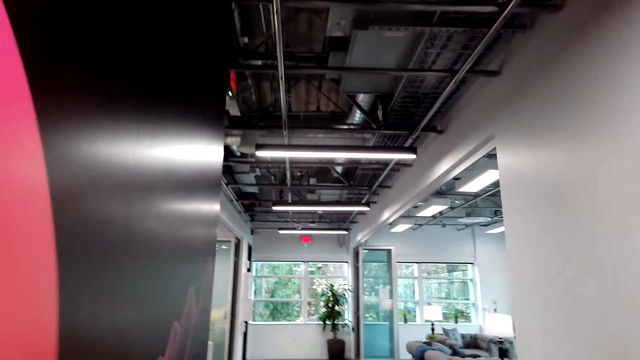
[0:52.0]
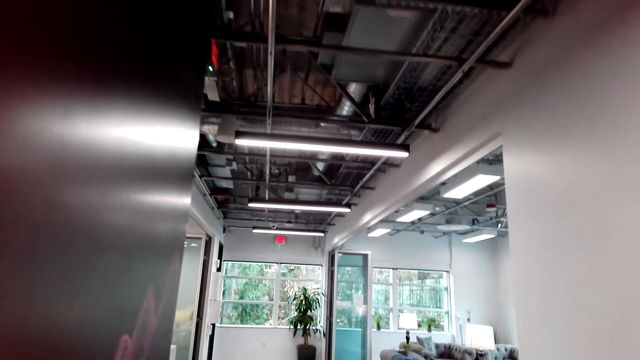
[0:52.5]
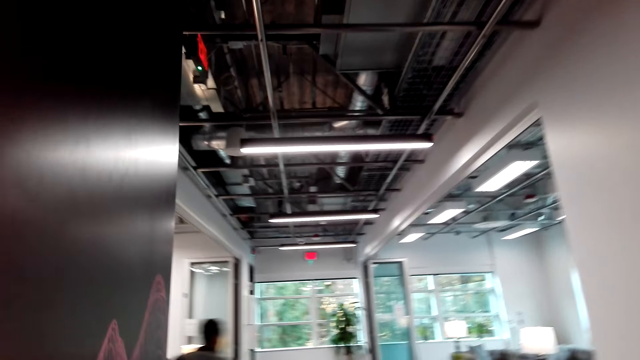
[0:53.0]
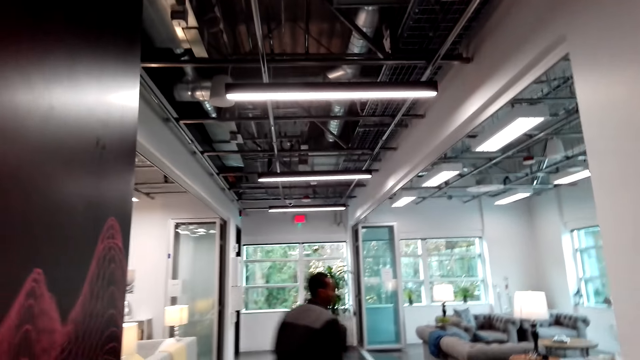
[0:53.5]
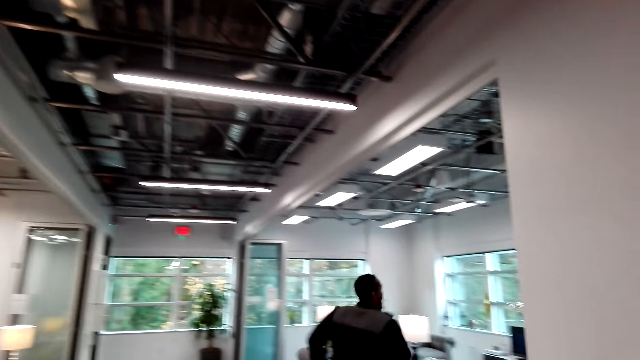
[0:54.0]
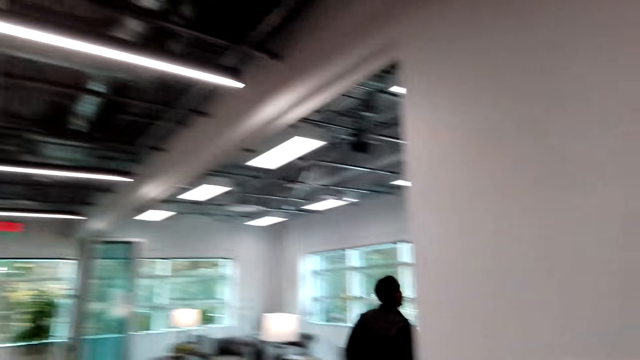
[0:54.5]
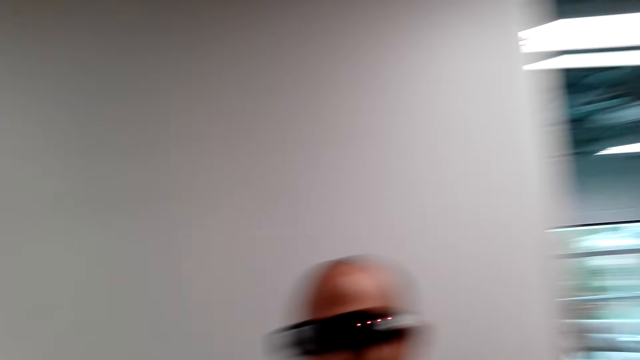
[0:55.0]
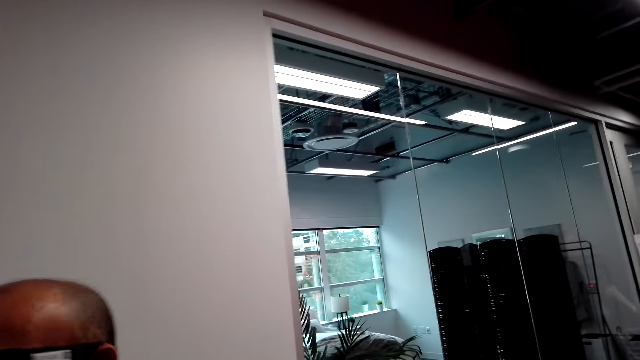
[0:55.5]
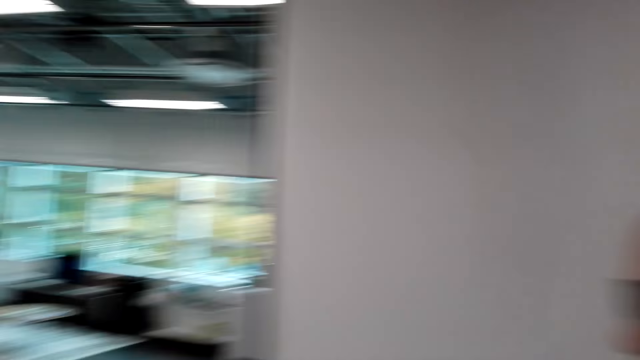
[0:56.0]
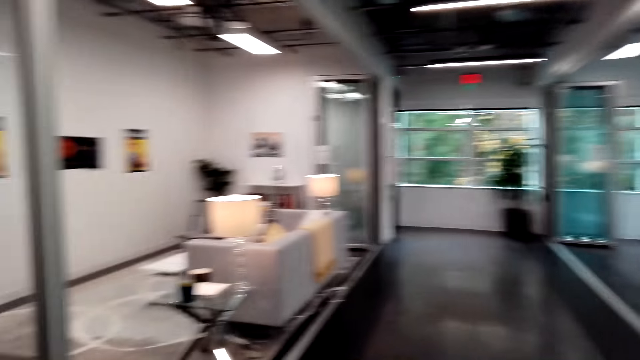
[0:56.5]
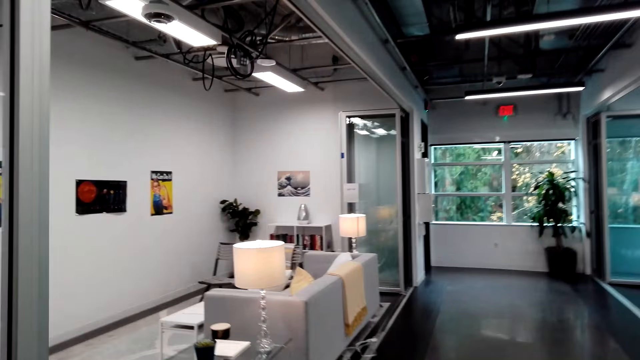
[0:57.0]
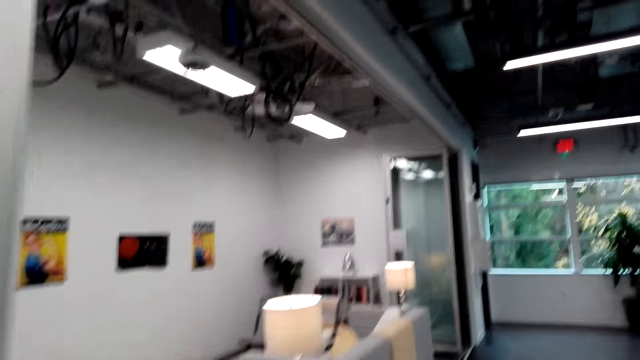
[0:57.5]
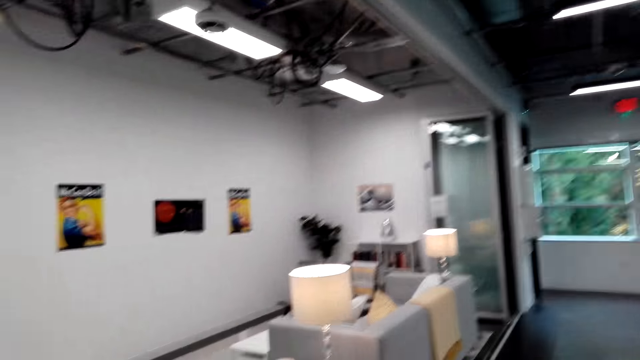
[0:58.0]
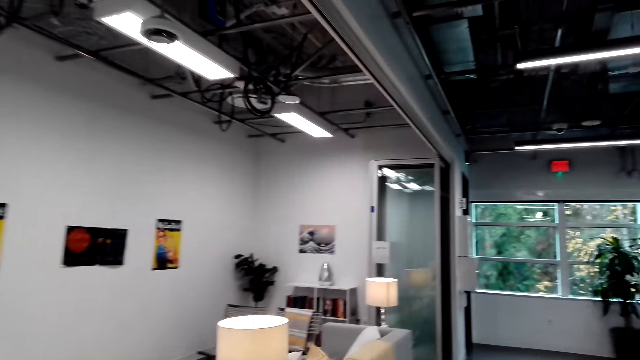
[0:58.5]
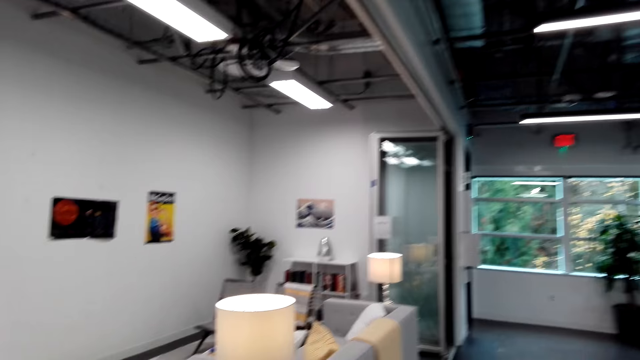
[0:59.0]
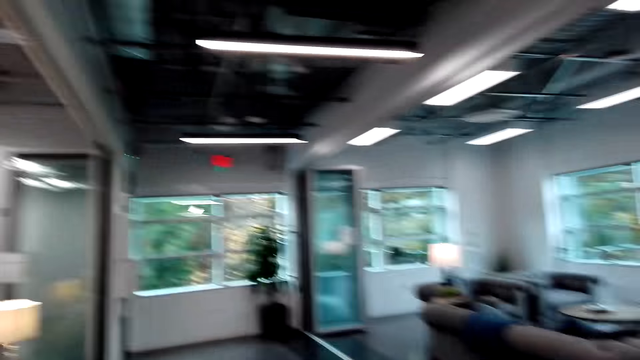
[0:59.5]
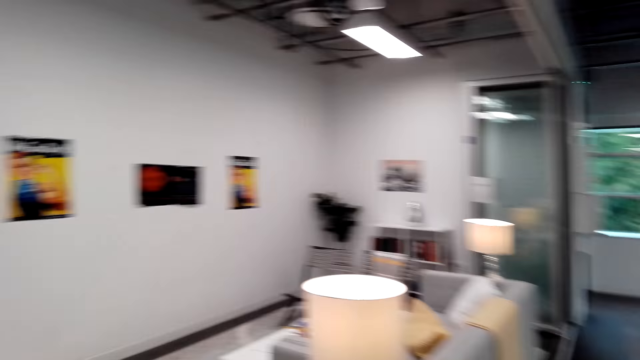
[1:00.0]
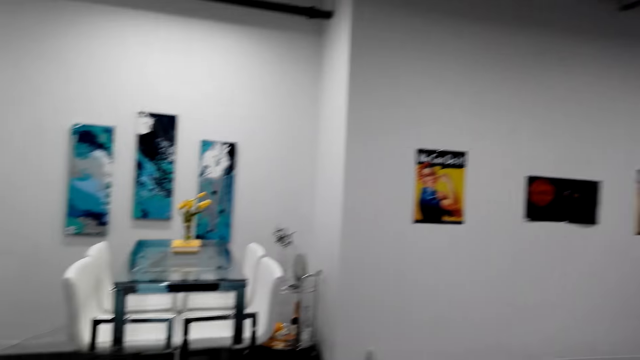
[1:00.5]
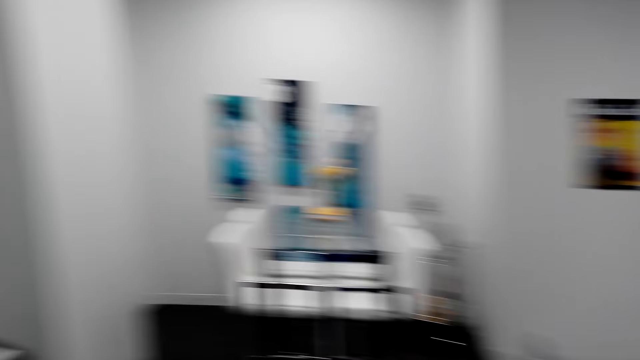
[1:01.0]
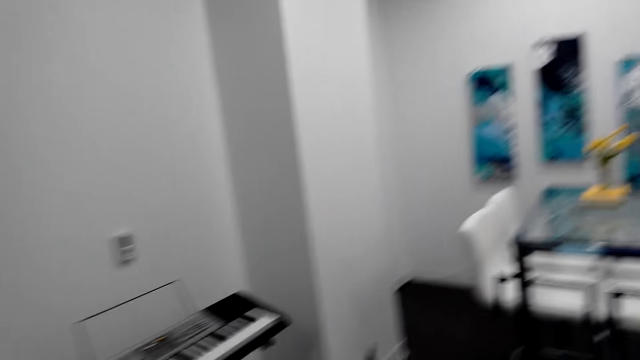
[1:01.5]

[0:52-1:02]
A person runs in the room. Another person stares in the room.

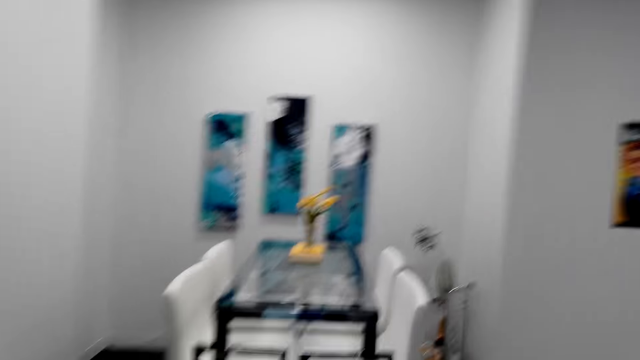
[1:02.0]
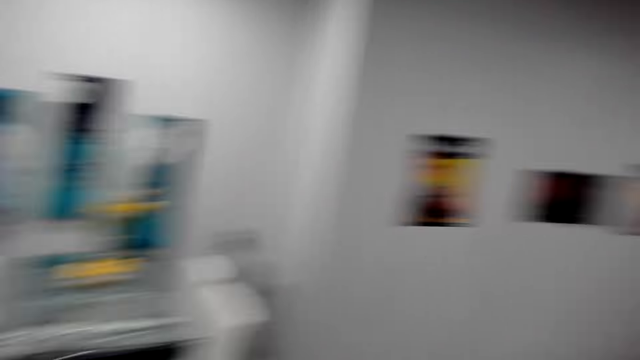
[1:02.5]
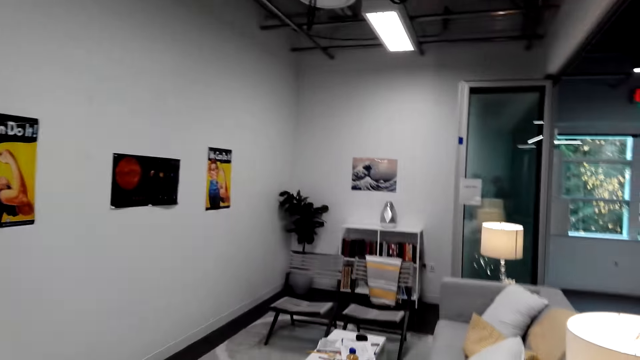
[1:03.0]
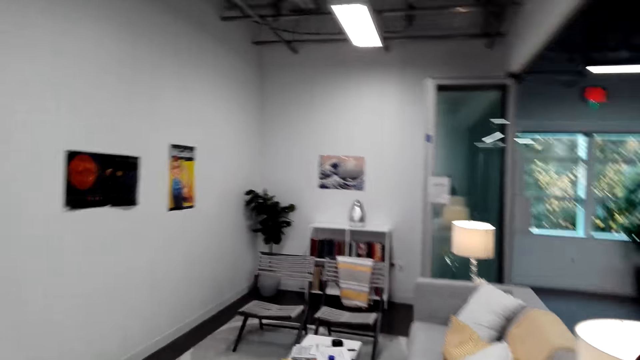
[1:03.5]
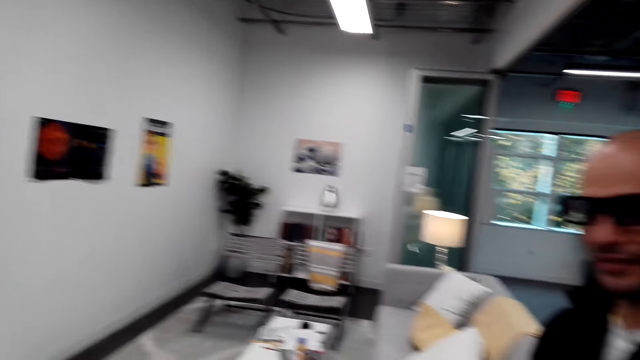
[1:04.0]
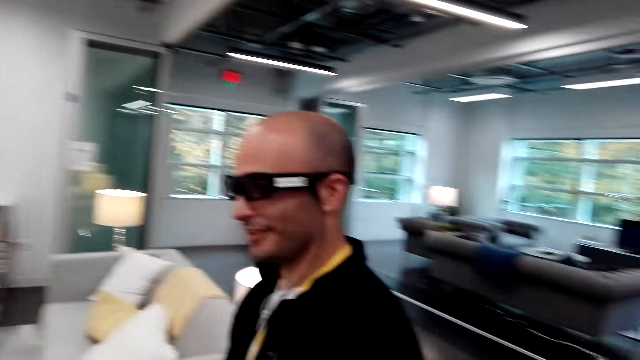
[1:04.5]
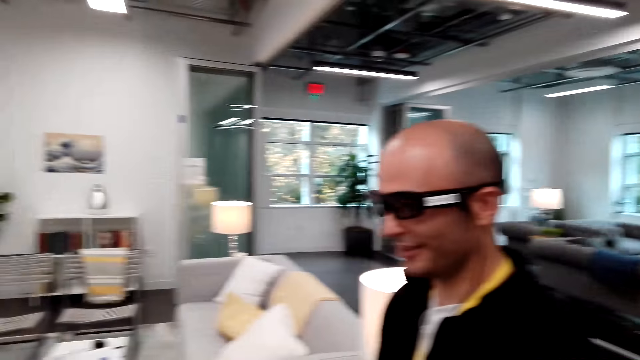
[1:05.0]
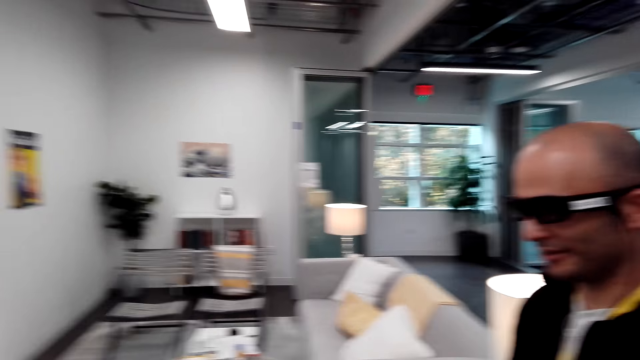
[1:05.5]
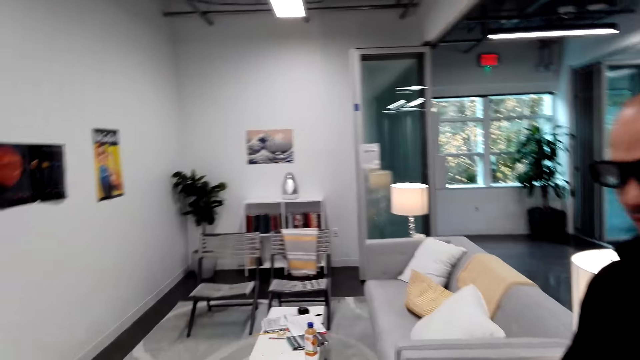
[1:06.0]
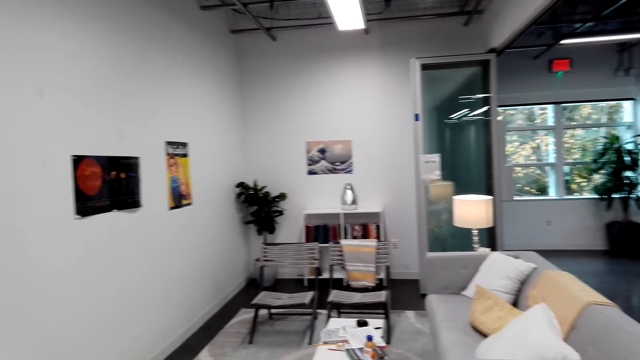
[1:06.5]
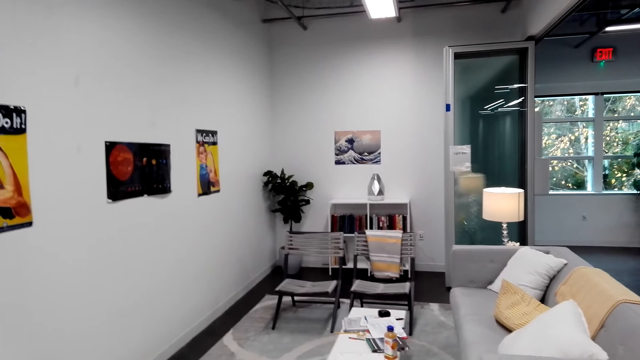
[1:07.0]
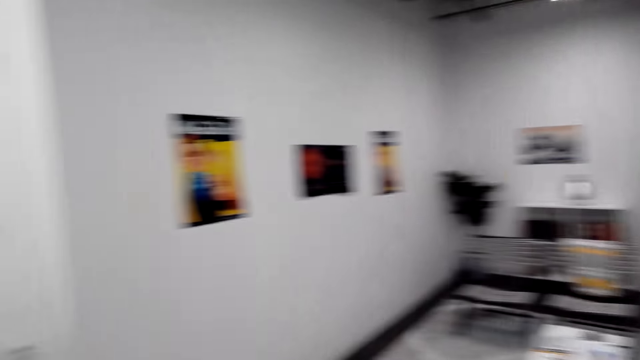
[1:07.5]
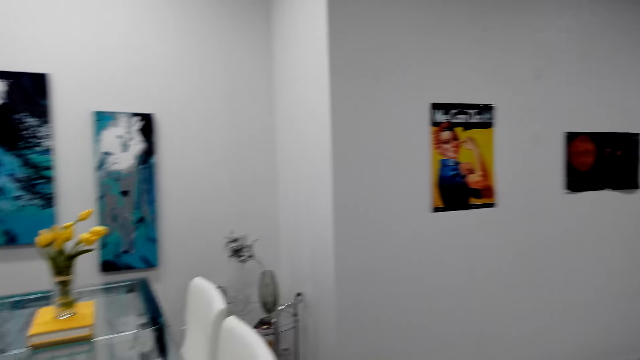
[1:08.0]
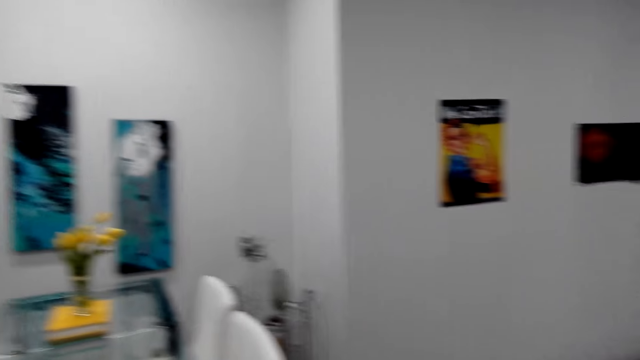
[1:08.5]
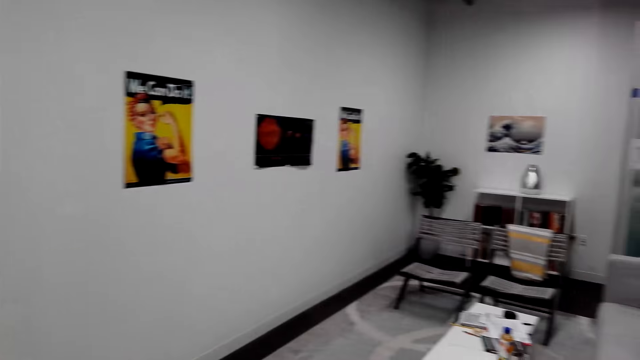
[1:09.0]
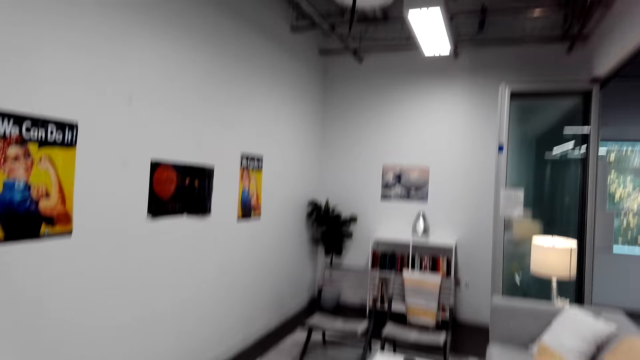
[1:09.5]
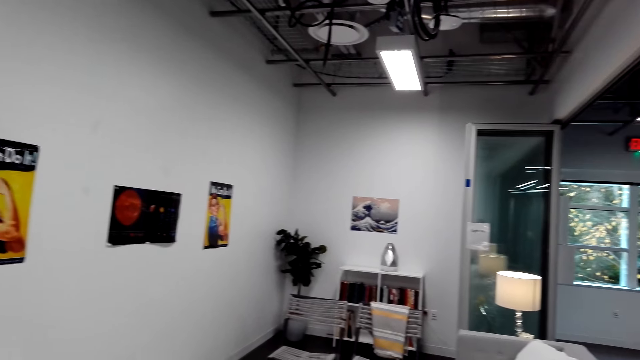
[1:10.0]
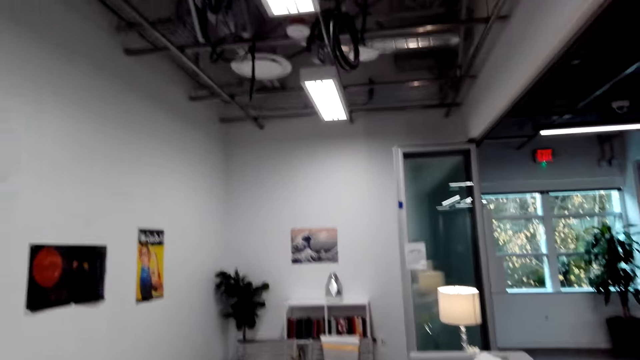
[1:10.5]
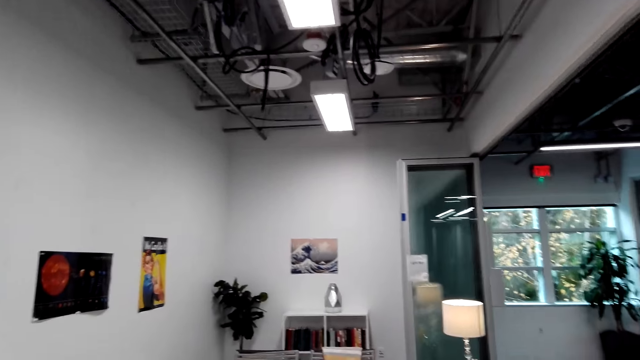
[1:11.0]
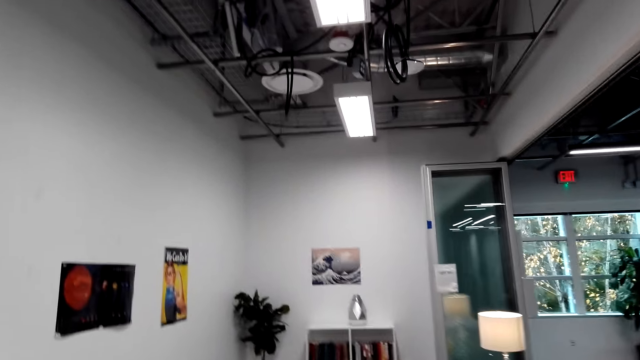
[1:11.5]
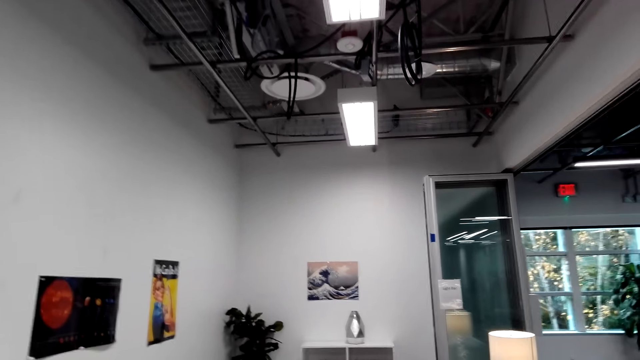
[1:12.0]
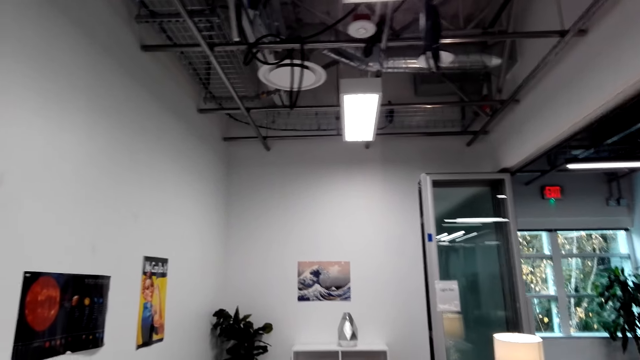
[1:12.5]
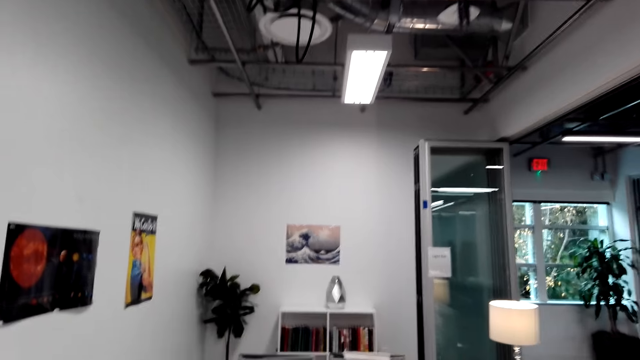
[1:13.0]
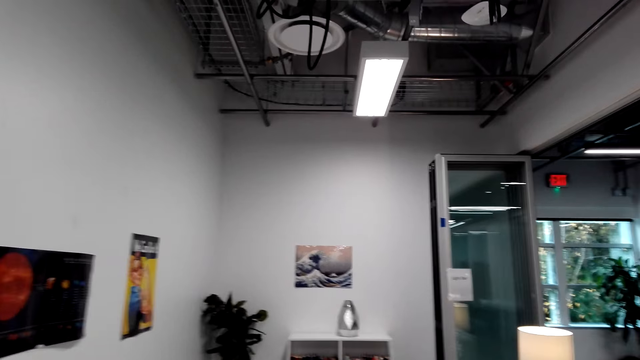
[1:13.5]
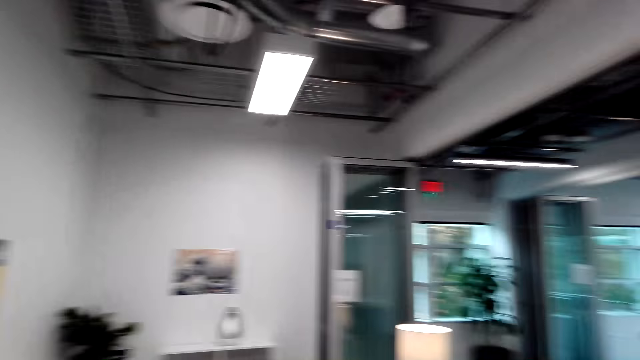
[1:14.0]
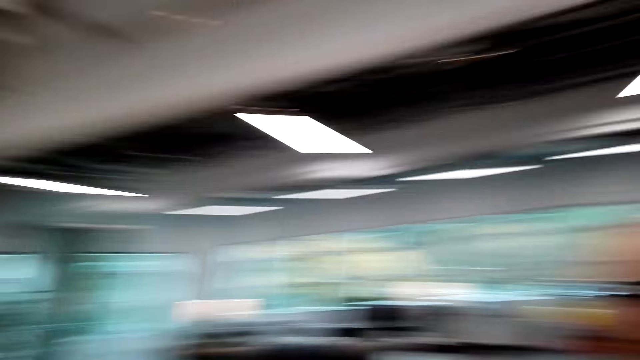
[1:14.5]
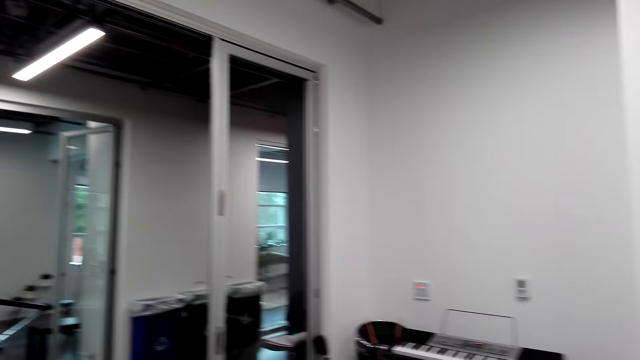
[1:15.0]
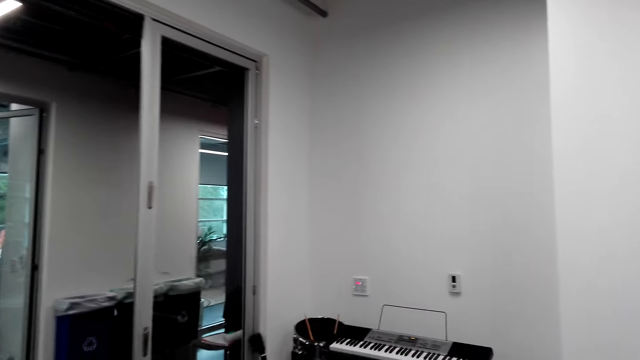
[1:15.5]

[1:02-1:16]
A person looks at the wall canvas. The camera wearer stares in the room. They look around and walk around the room.
